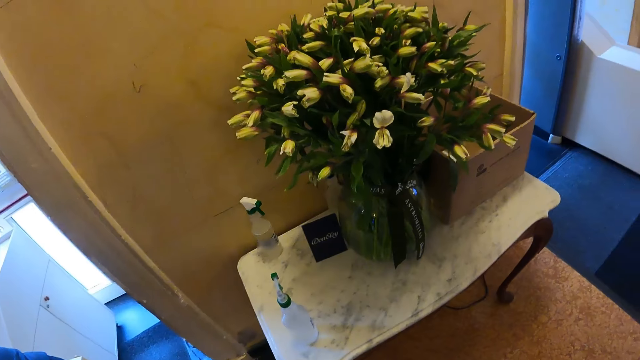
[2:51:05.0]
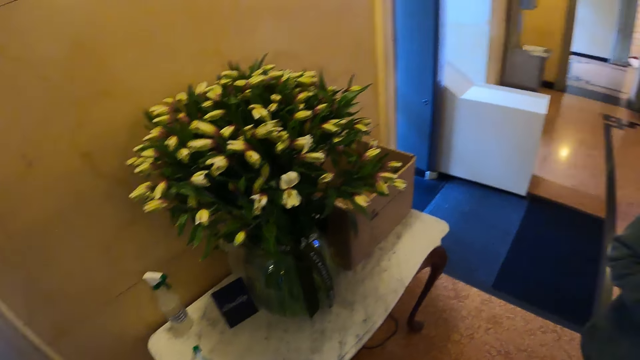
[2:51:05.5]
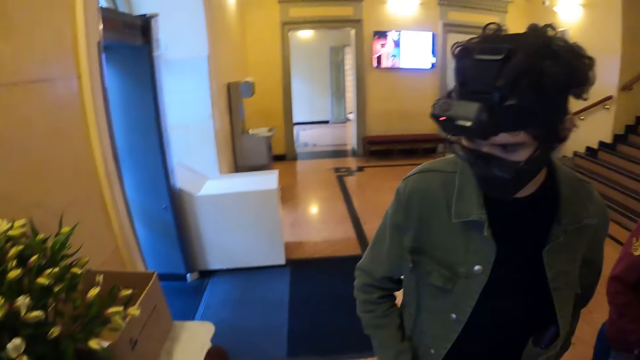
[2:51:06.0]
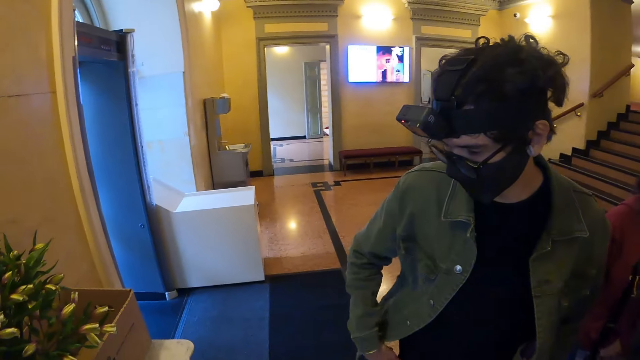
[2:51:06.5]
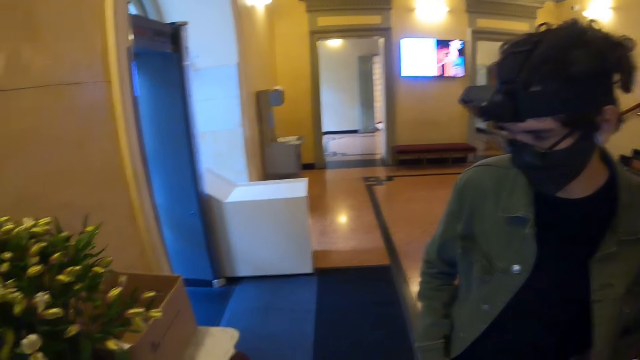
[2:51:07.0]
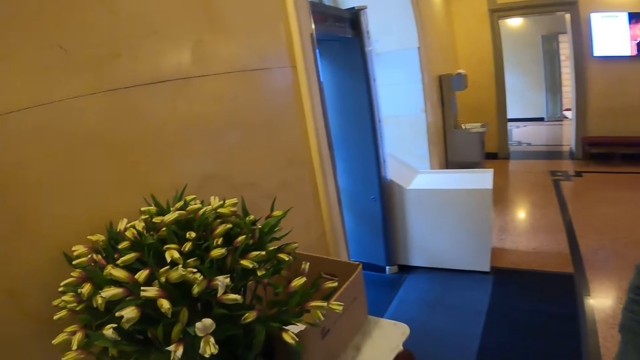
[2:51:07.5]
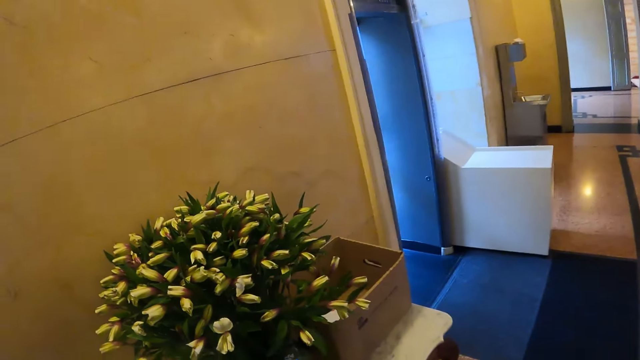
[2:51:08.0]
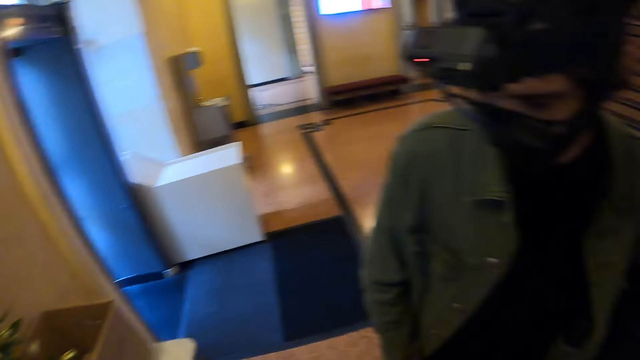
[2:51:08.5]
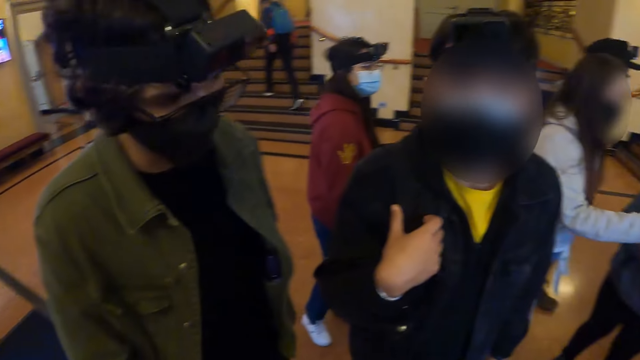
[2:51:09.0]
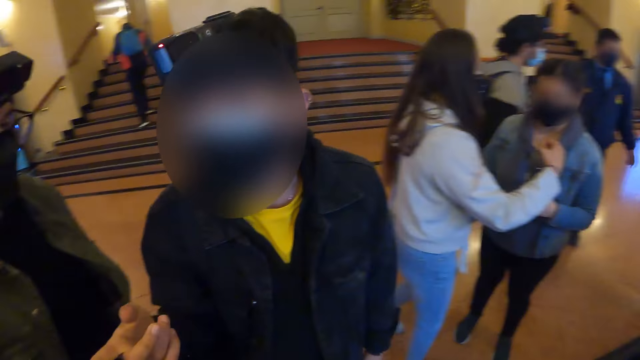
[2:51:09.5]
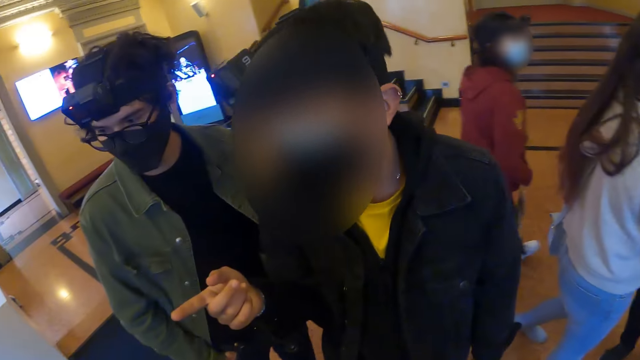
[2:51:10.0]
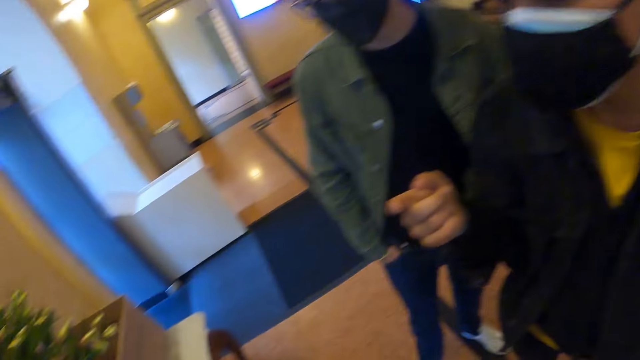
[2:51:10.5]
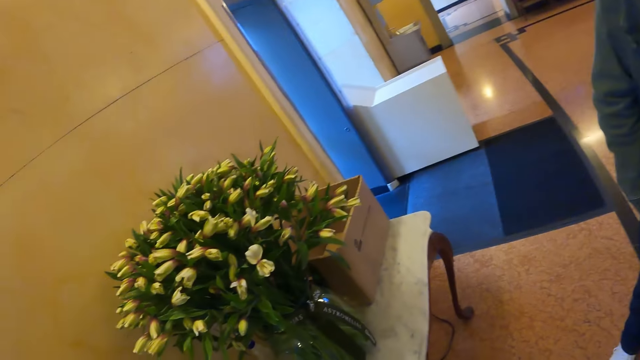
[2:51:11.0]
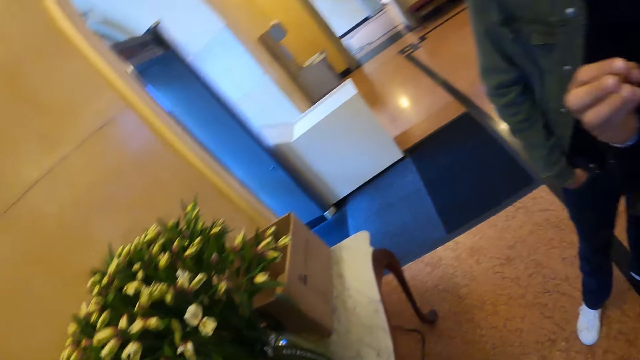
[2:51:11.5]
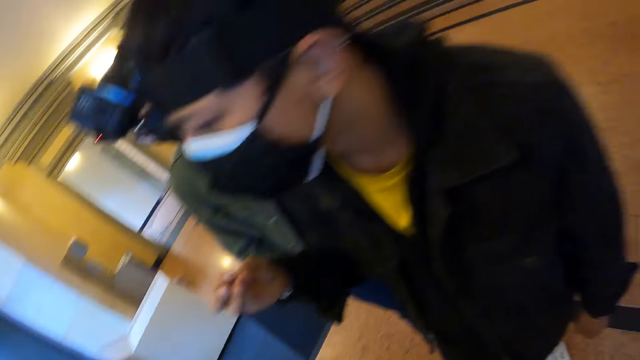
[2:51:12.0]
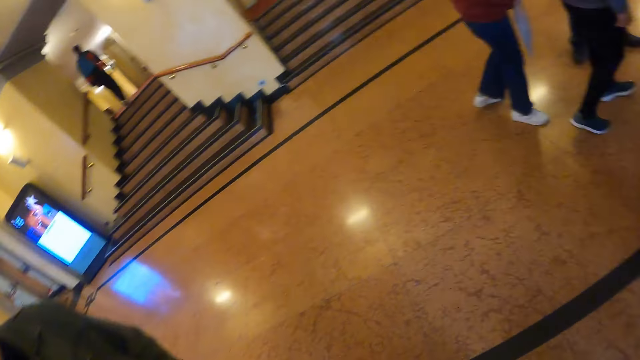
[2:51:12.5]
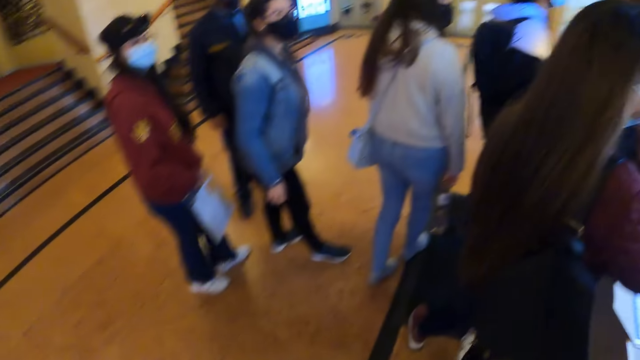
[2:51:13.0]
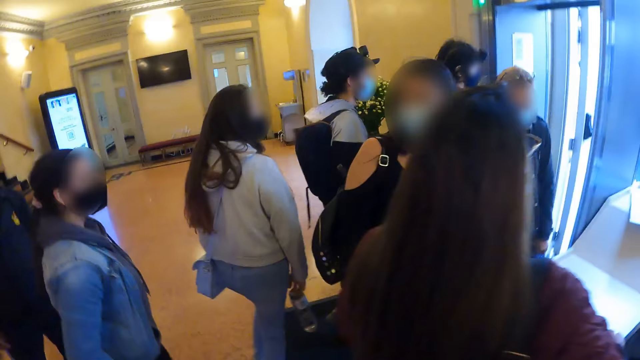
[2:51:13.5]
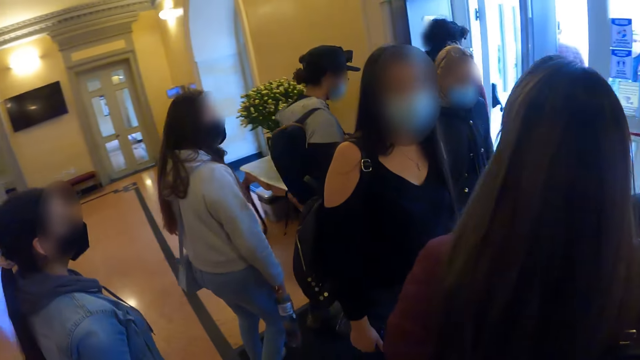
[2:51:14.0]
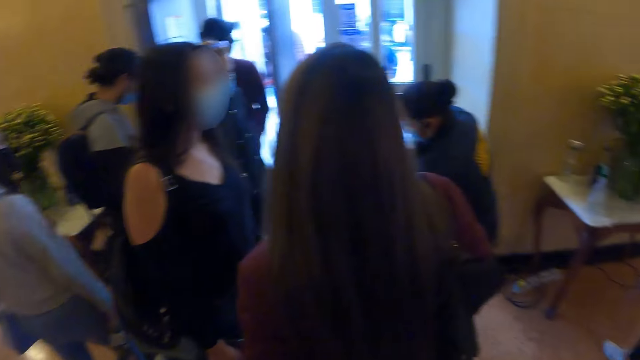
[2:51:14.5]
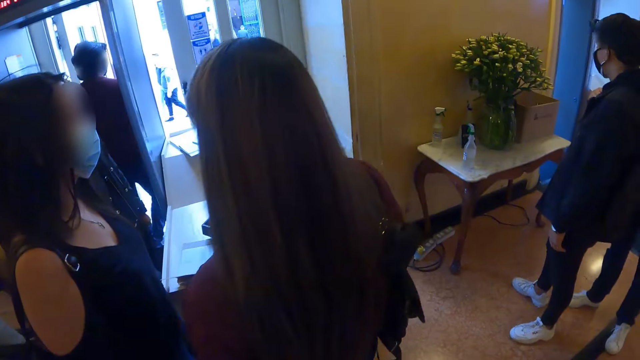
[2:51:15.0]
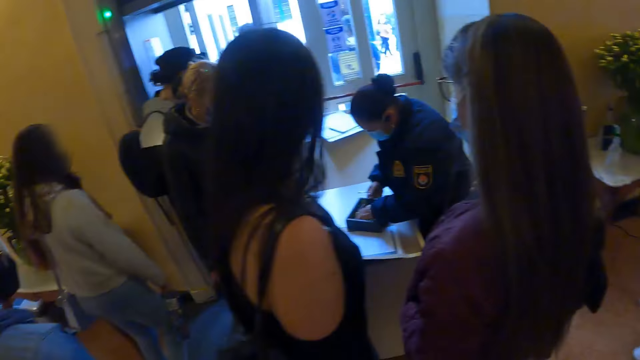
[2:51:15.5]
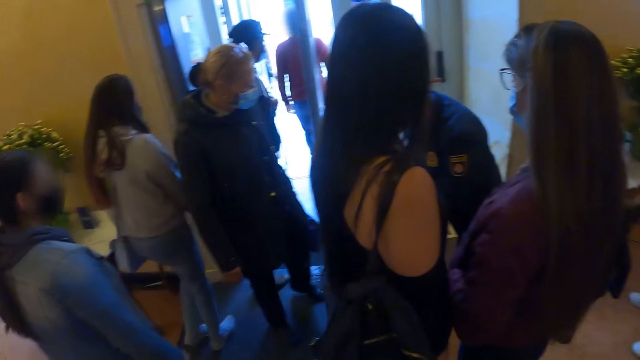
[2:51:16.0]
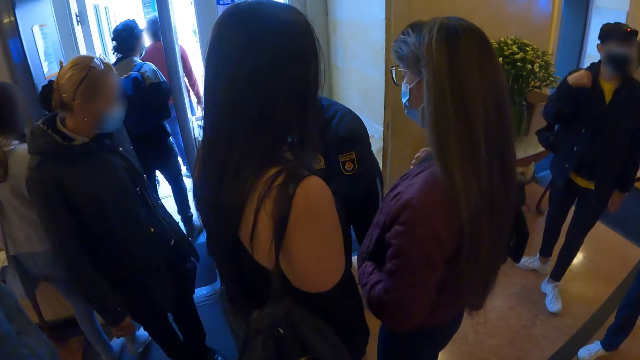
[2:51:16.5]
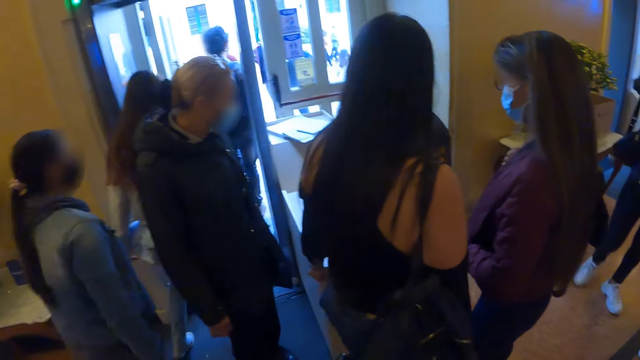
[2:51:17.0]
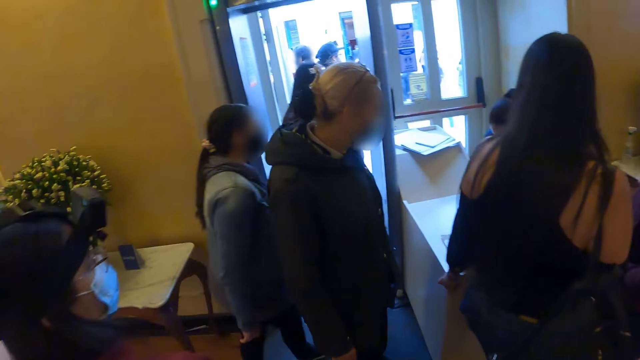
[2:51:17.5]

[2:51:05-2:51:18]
The camera wearer interacts with a person. They stand in a queue. They walk around the building.

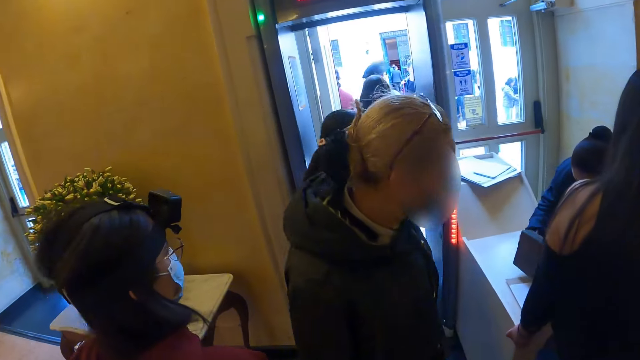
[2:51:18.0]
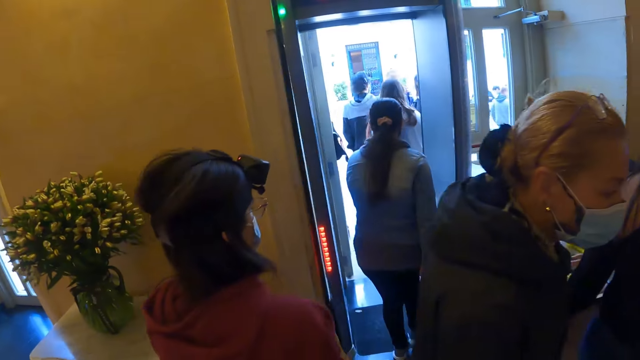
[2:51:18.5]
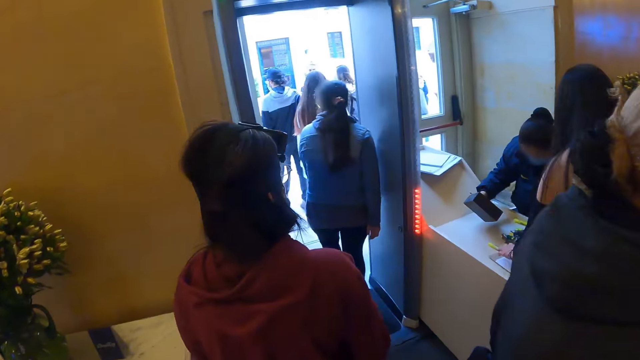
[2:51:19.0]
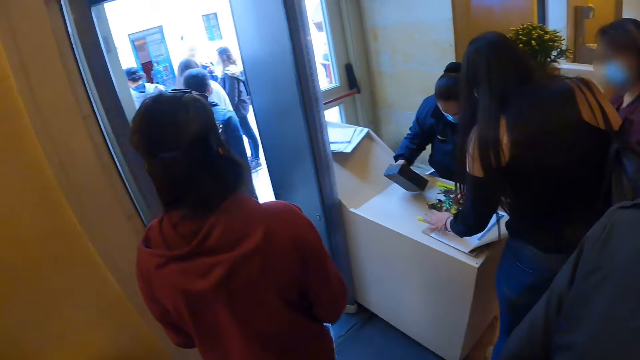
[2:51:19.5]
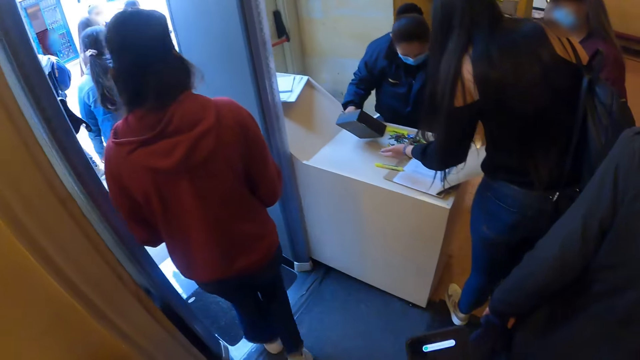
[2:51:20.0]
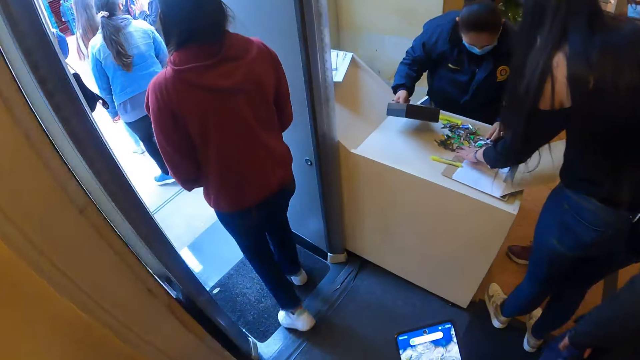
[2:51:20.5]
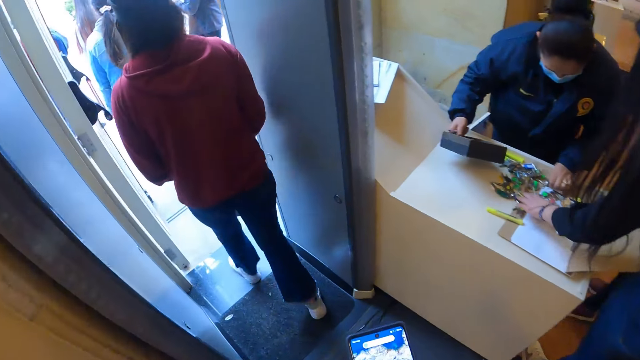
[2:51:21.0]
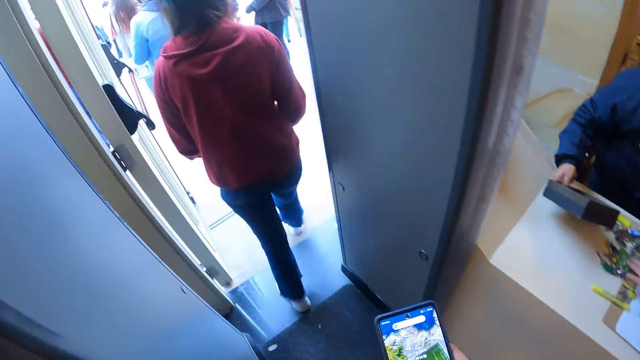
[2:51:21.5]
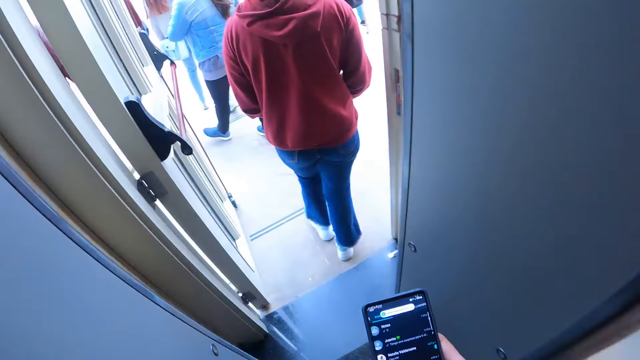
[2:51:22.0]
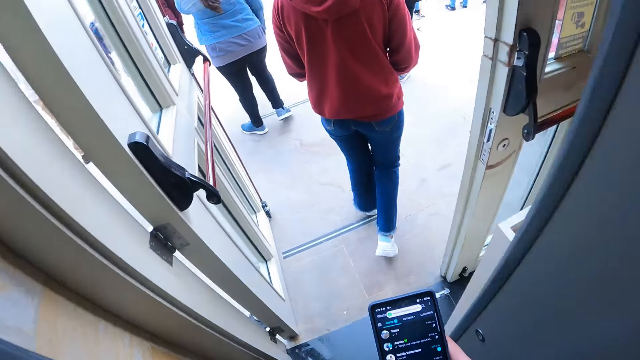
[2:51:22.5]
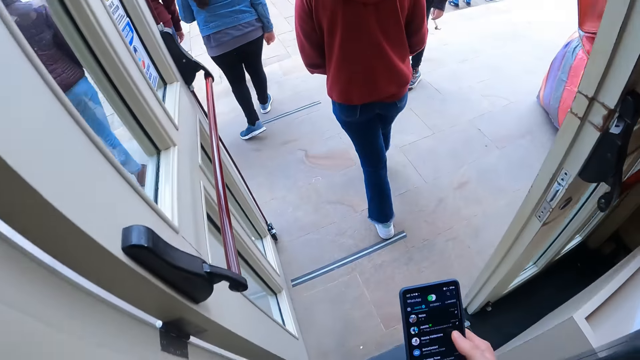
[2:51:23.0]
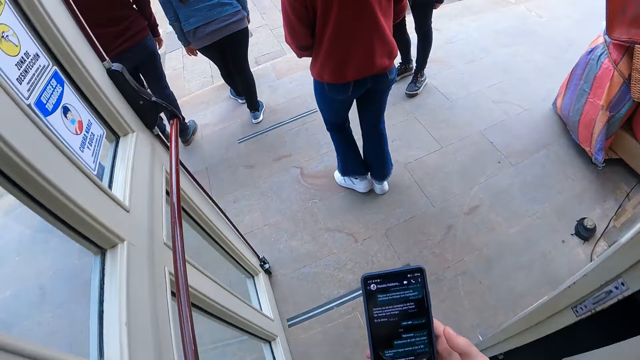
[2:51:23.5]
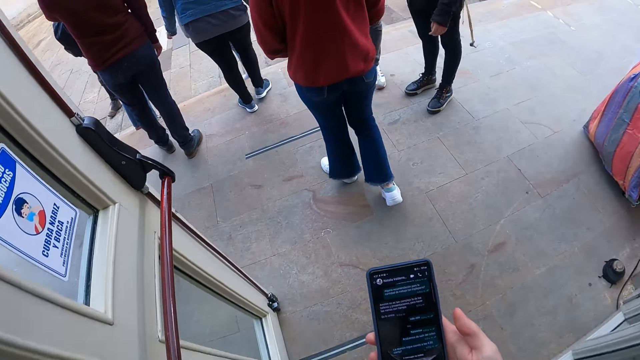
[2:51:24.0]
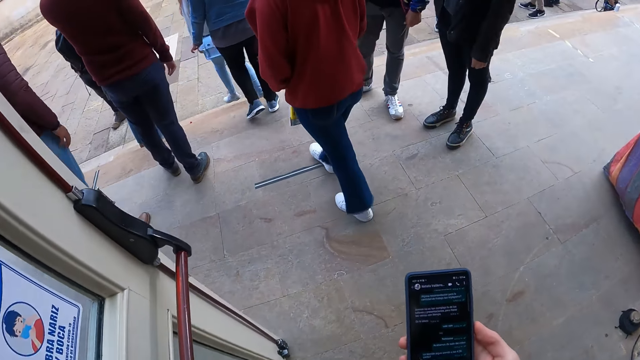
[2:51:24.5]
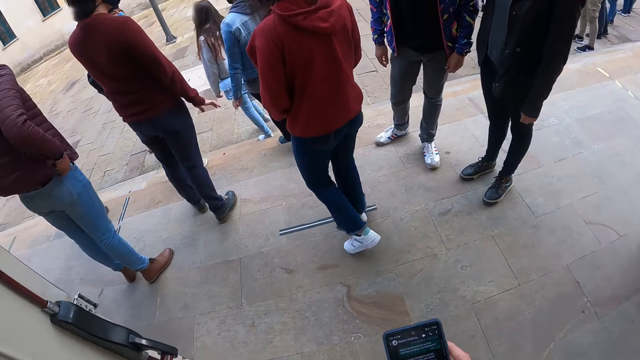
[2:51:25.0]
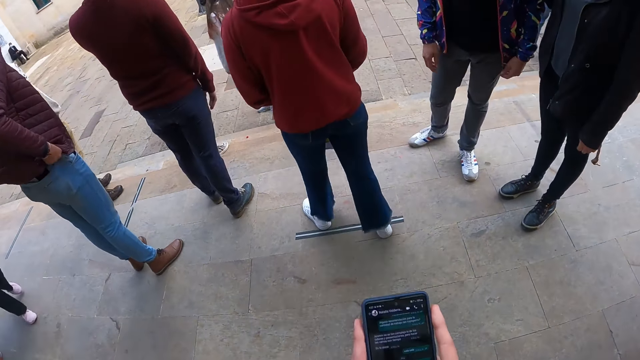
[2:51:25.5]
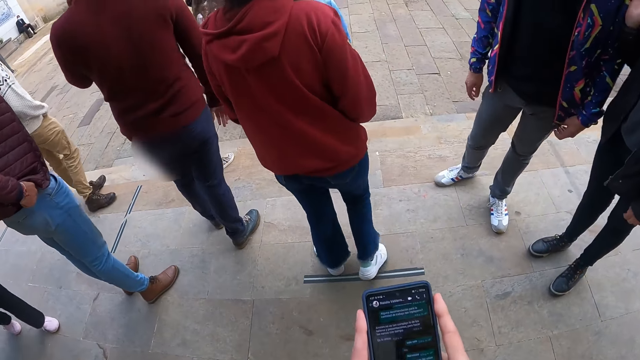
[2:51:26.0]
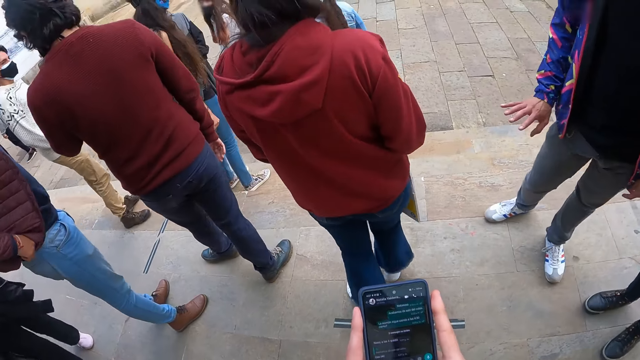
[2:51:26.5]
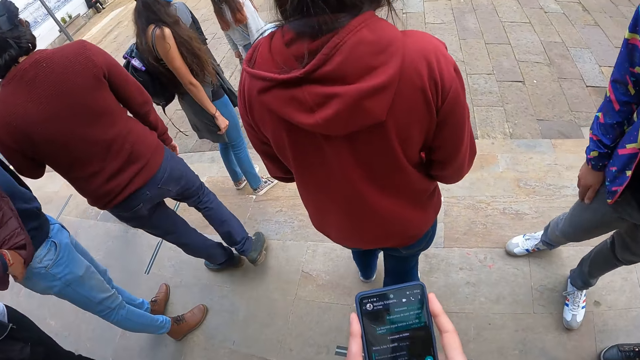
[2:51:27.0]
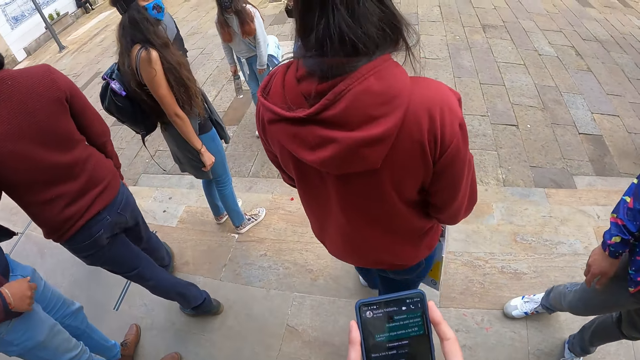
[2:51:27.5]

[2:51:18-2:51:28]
The camera wearer operates the phone. They get out of the building. They operate the phone.
